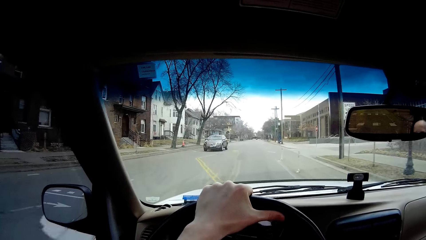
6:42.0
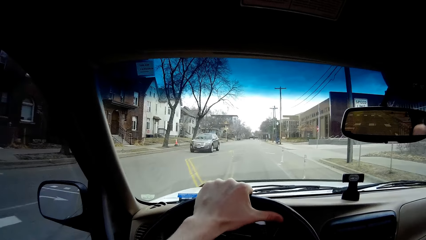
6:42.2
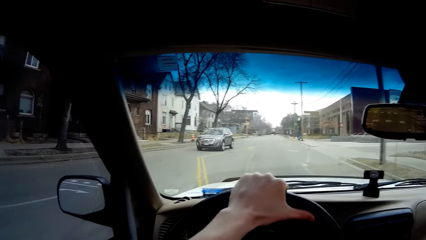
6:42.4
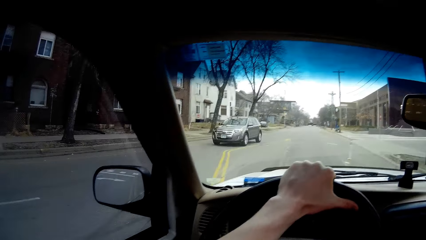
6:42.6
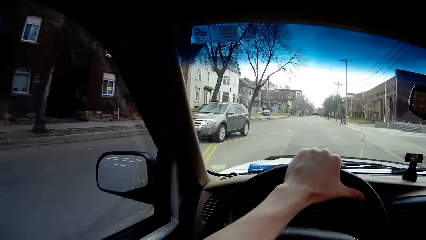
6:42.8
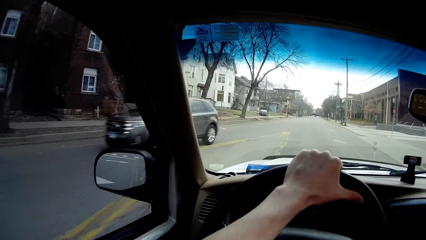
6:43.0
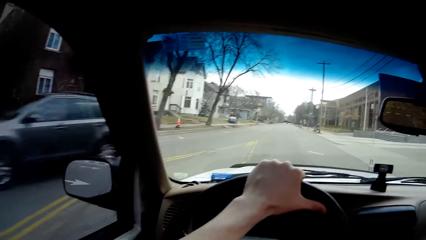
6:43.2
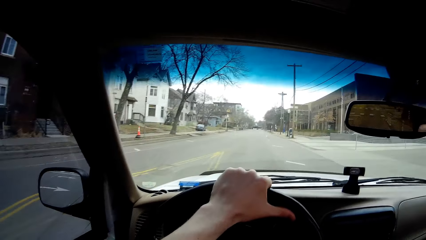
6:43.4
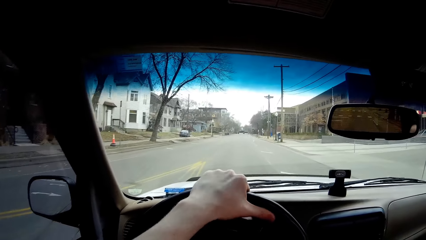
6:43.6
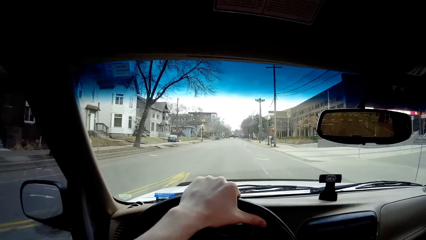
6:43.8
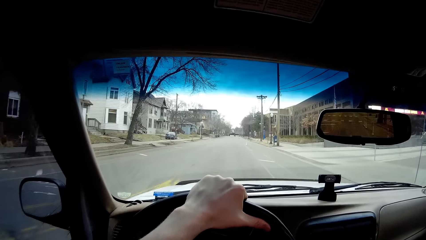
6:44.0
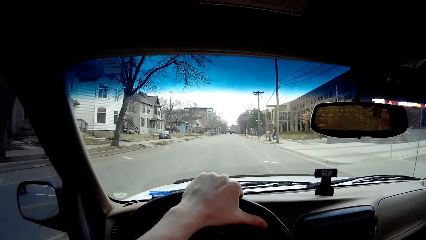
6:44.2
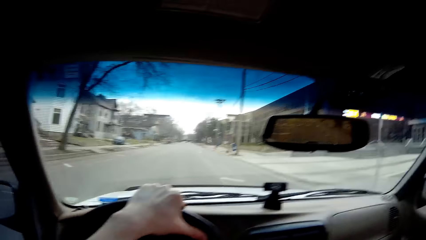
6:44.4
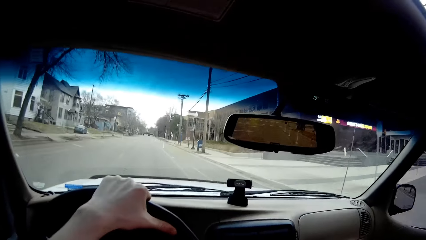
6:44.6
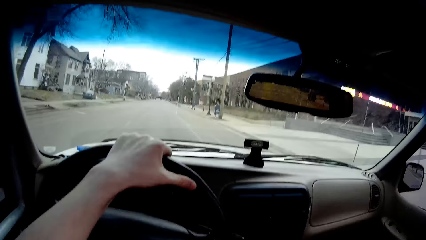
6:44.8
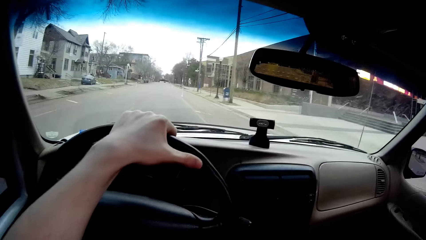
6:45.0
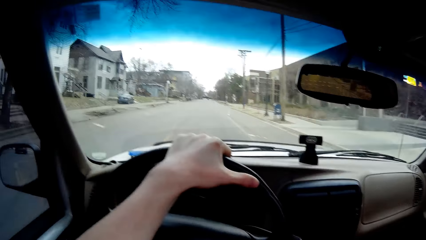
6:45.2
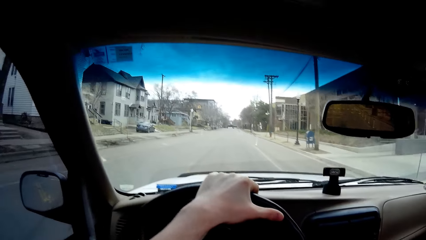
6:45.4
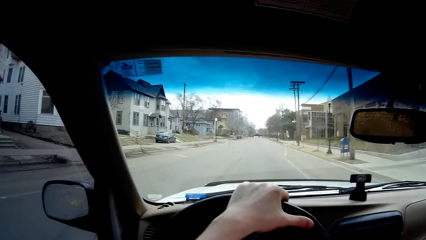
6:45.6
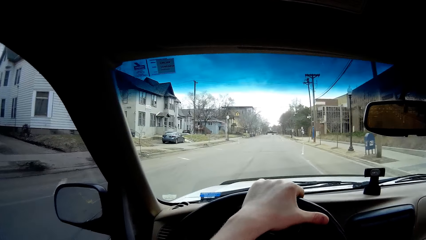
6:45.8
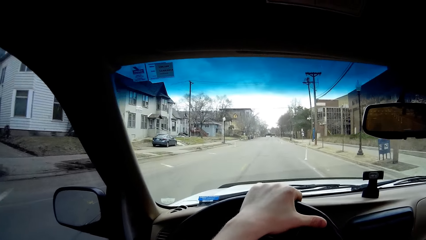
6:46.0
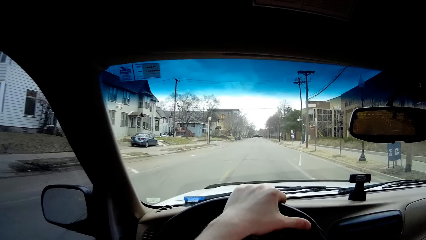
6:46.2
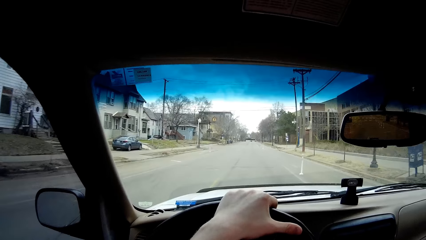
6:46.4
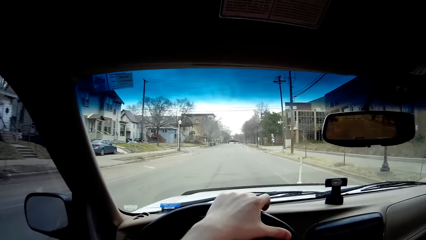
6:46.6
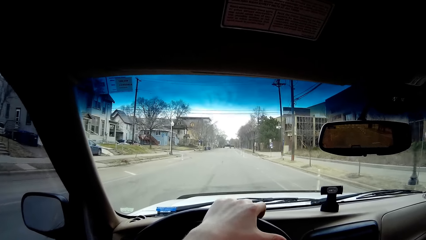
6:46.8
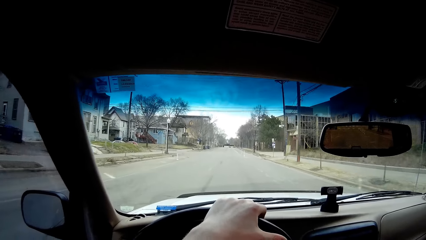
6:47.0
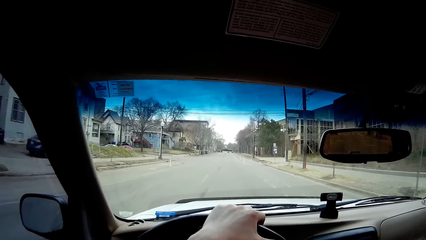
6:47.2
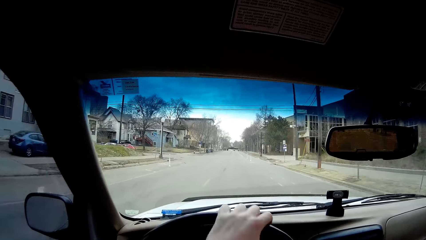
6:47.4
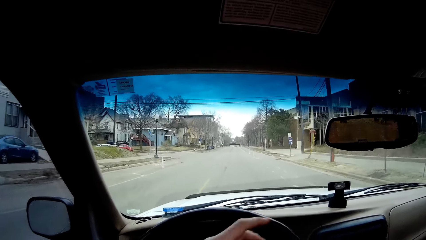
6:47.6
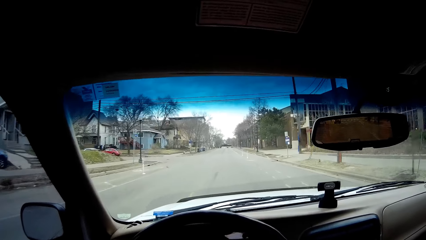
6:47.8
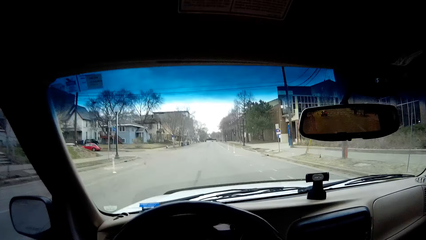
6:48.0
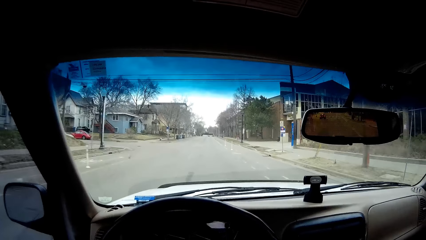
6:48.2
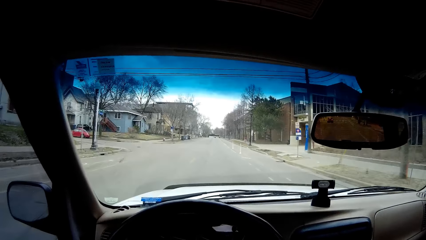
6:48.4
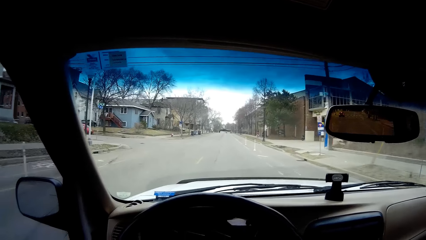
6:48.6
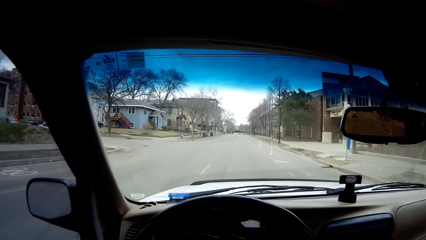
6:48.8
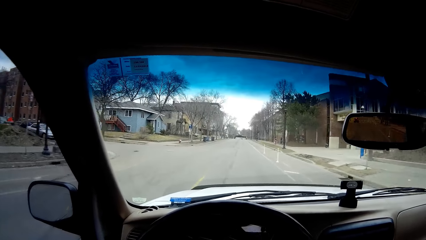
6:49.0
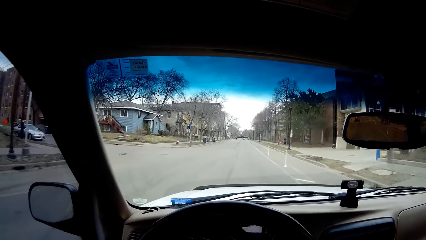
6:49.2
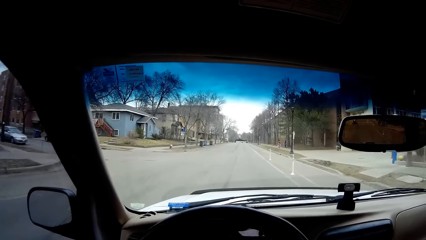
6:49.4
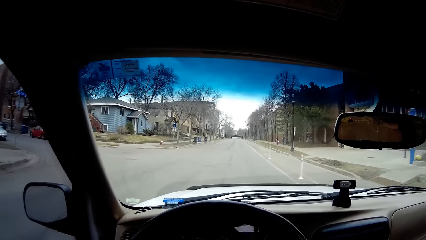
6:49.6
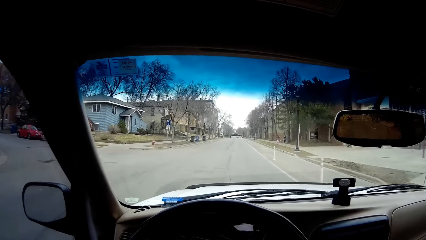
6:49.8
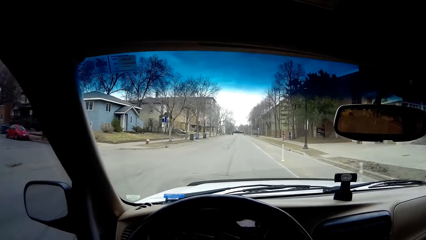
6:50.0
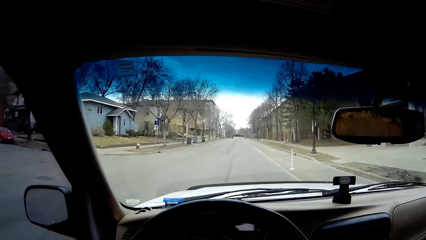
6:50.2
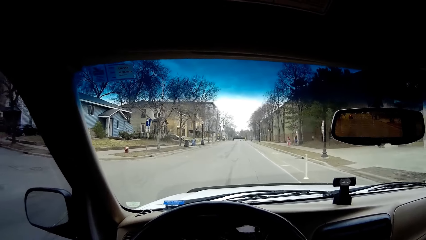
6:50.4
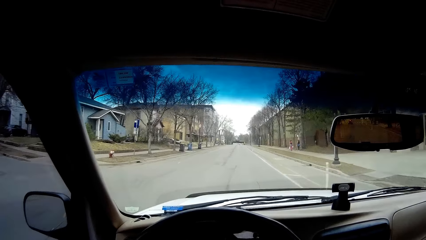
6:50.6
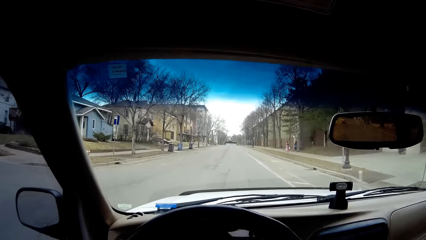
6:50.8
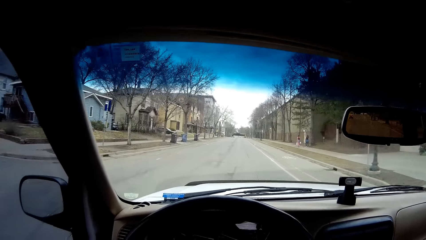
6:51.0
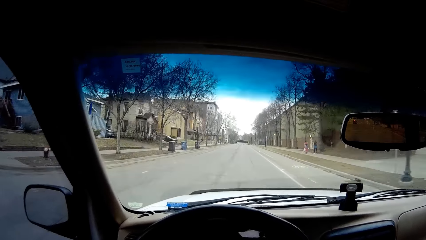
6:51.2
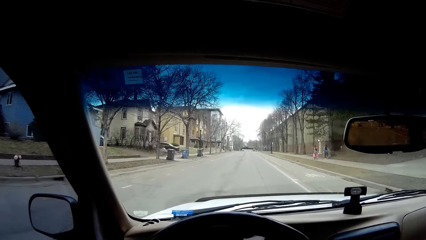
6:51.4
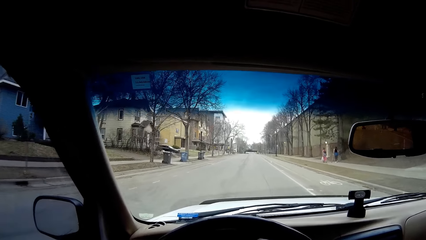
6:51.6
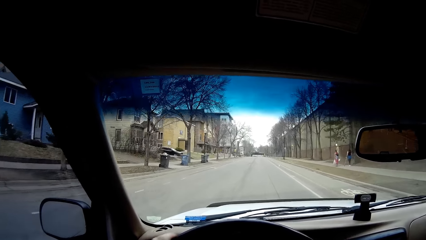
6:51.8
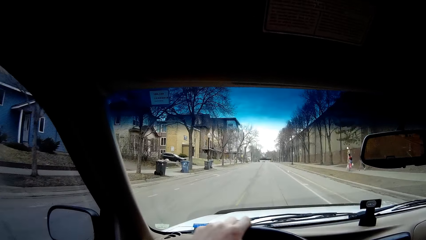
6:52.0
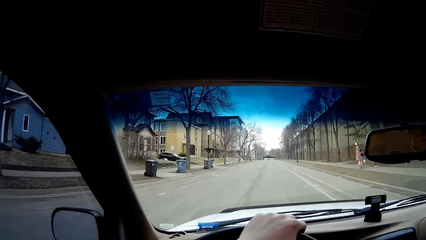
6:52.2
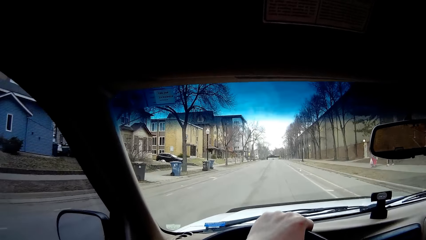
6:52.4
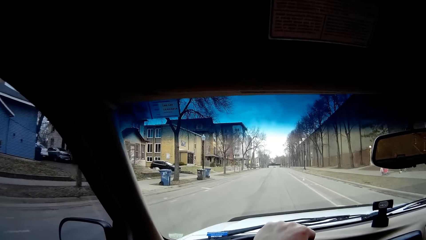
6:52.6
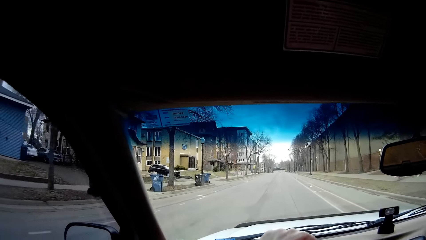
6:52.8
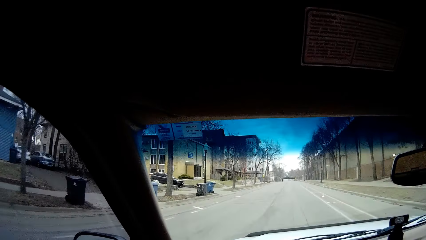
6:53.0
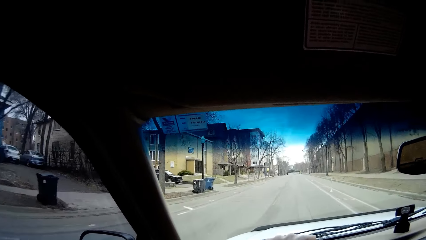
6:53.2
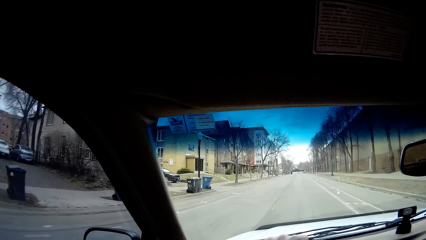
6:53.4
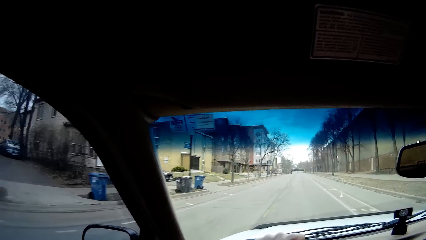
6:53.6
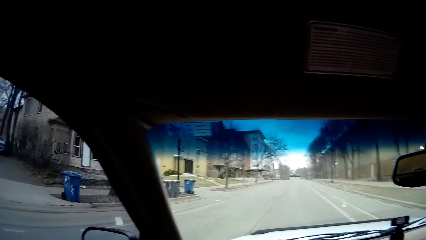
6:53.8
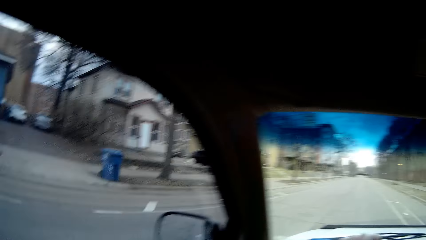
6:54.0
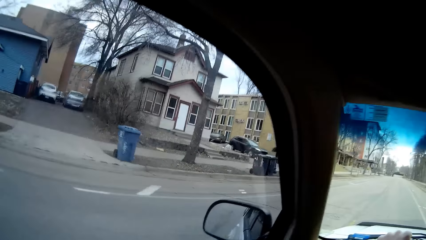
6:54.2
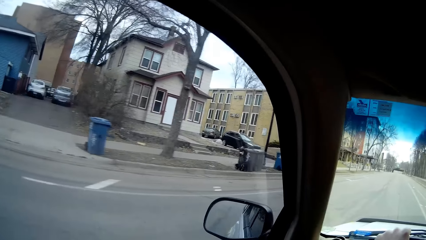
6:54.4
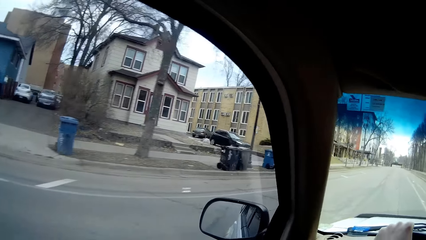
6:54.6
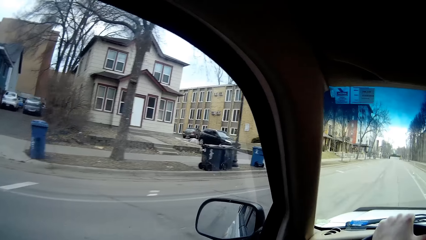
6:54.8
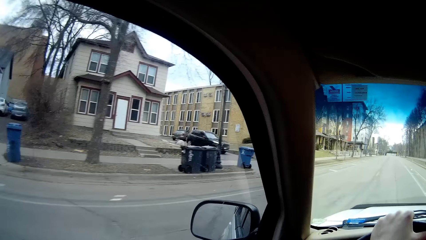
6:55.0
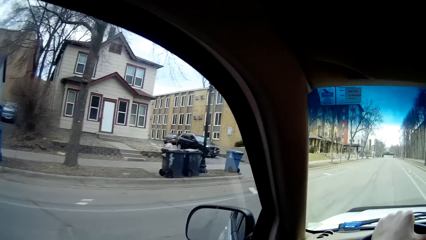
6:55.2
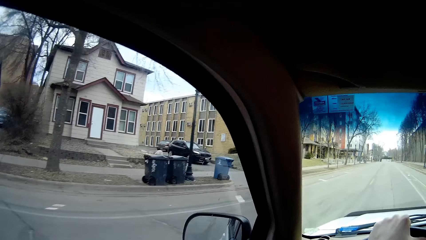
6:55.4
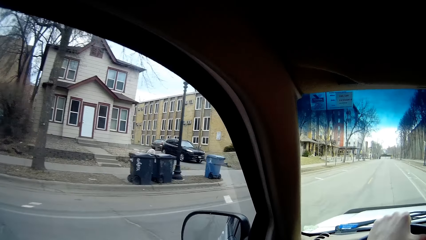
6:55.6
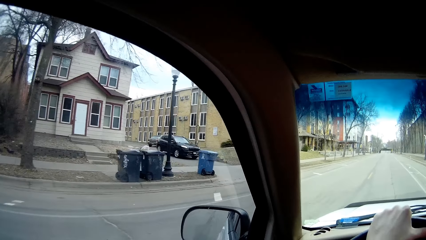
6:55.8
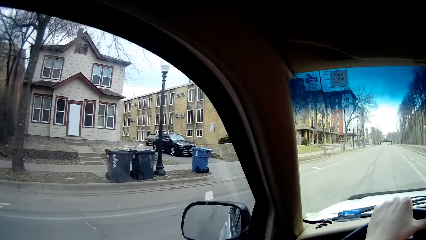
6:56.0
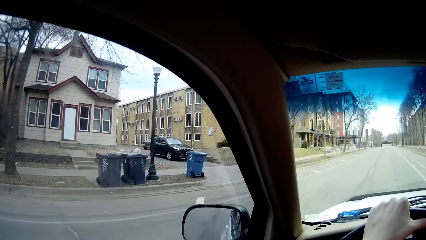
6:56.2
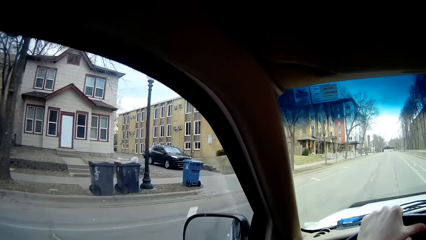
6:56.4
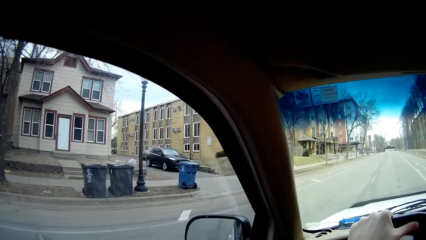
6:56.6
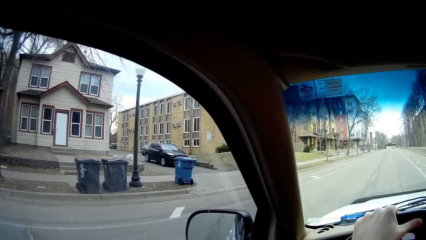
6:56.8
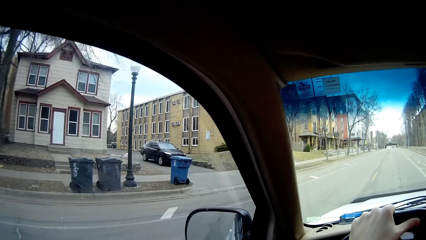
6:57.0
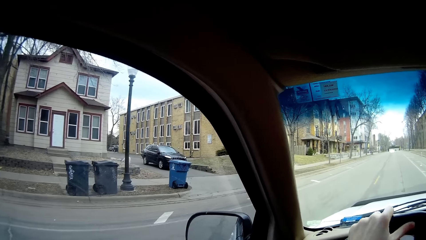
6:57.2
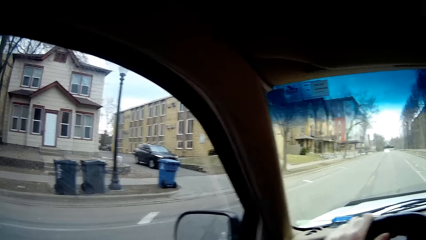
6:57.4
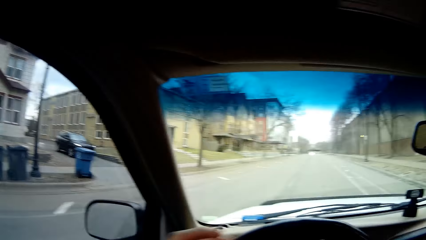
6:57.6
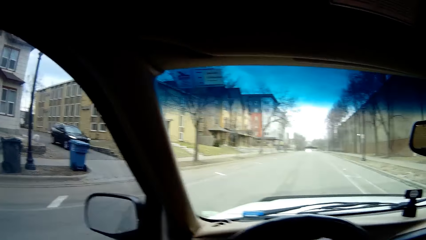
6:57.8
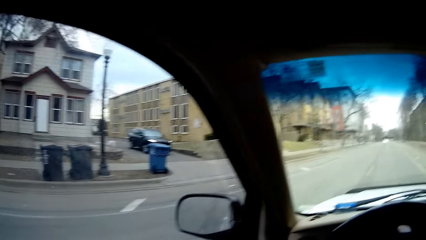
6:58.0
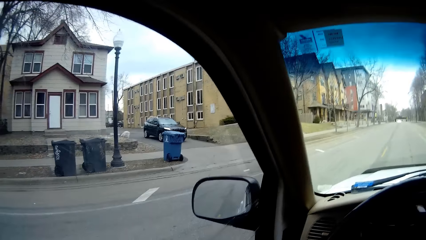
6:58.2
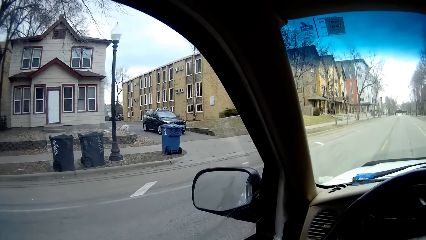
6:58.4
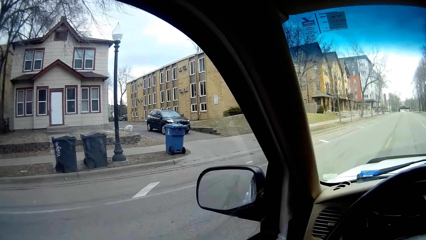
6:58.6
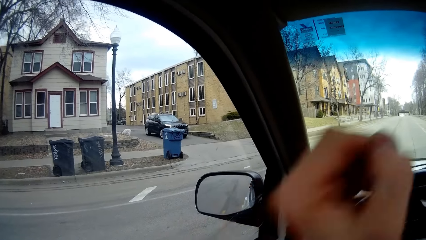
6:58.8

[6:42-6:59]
A brown car drives past the camera wearer.
